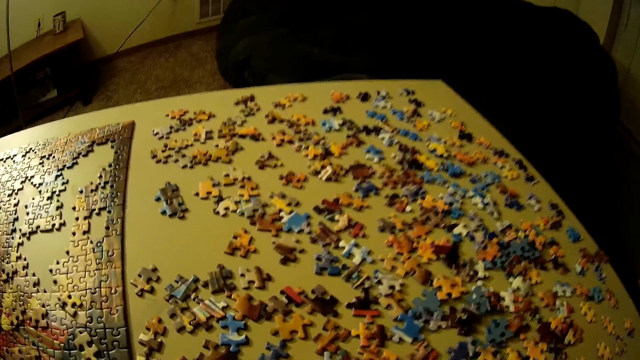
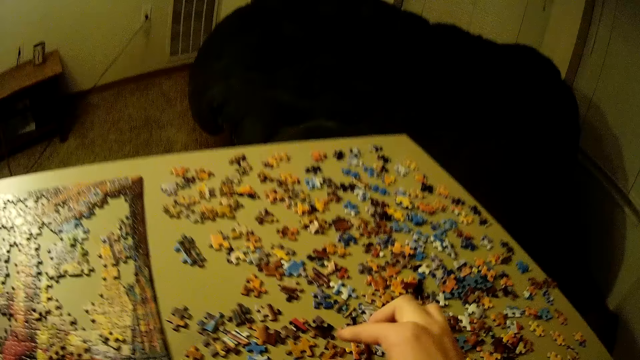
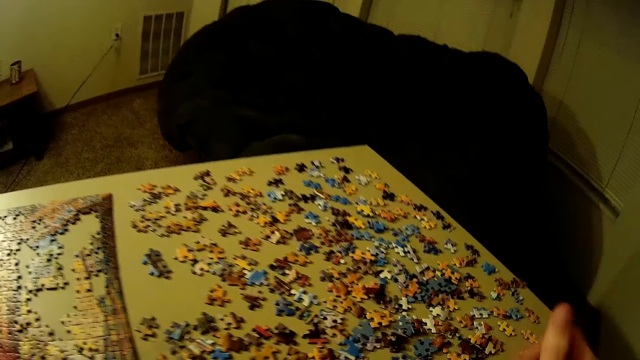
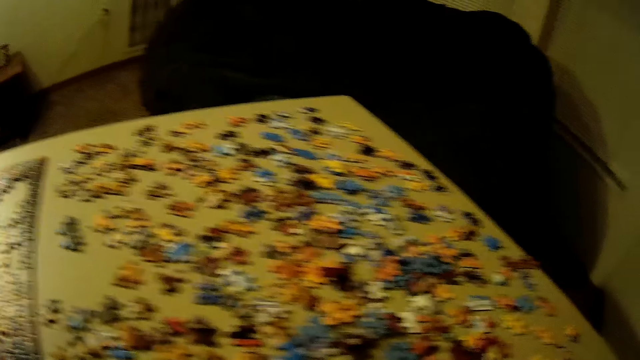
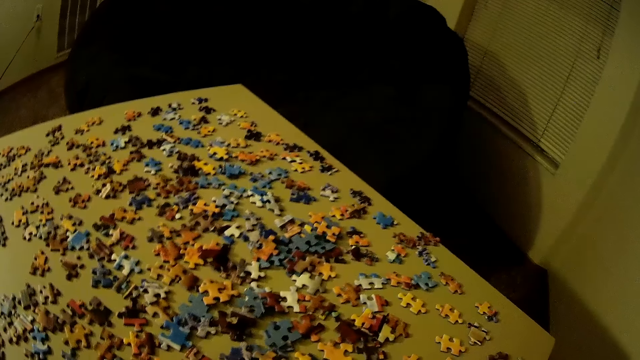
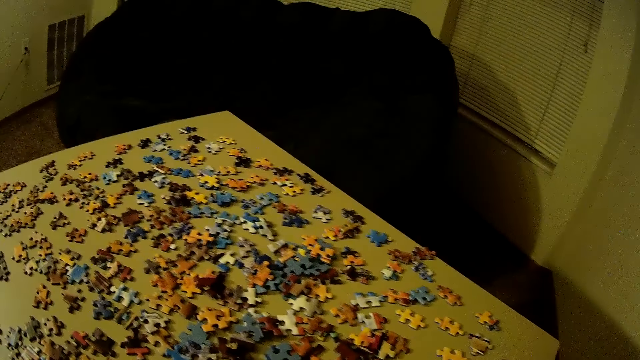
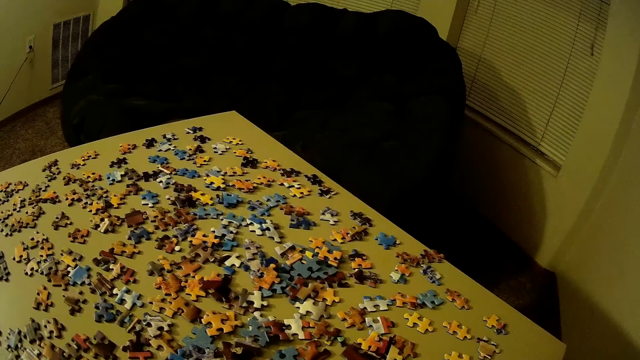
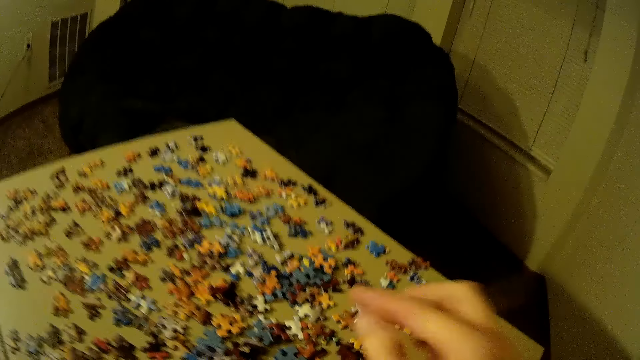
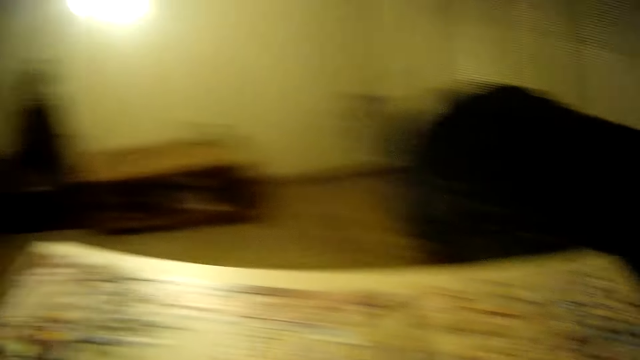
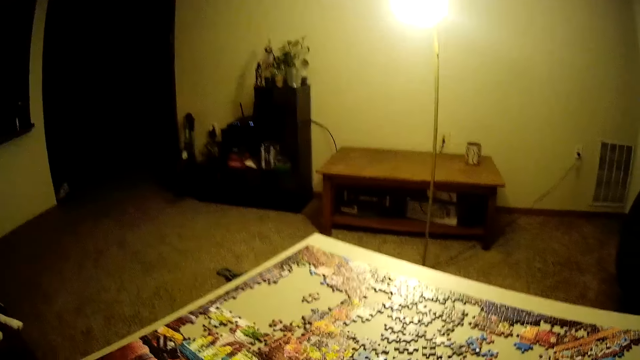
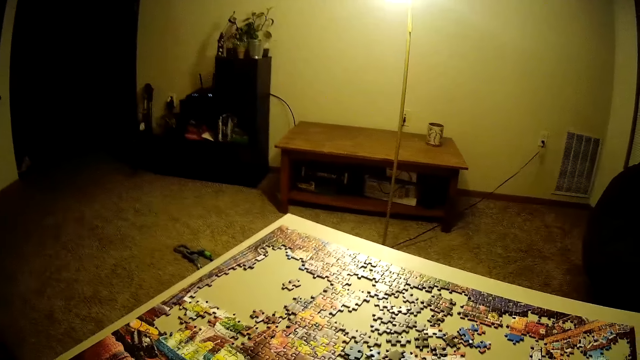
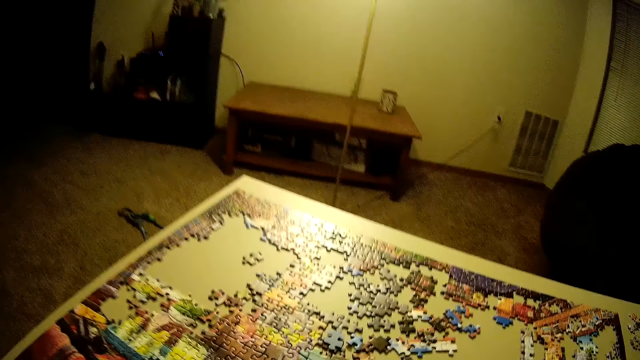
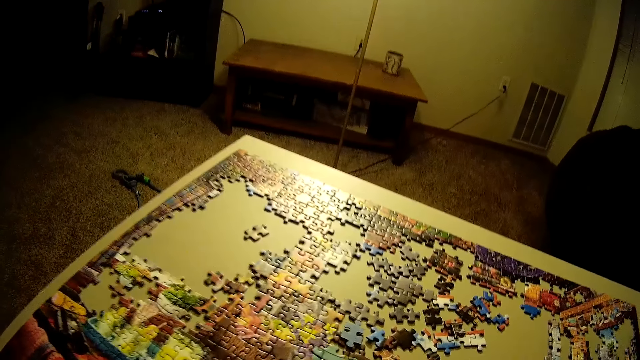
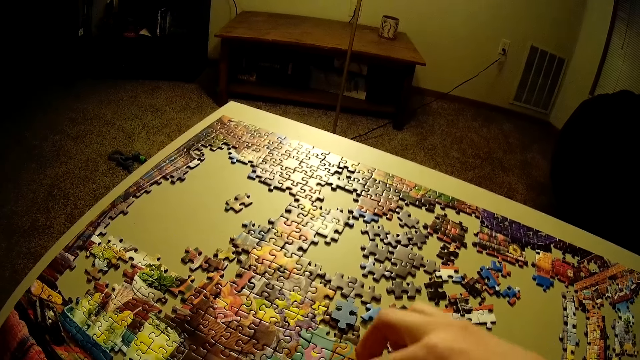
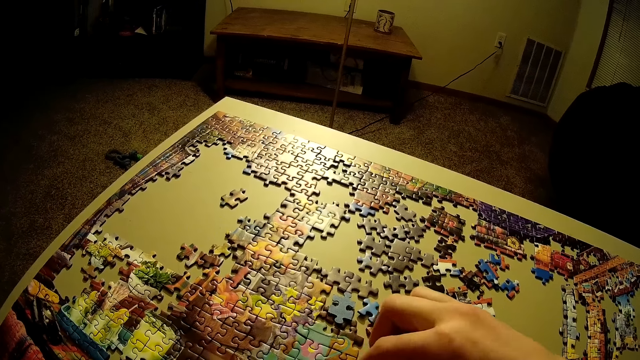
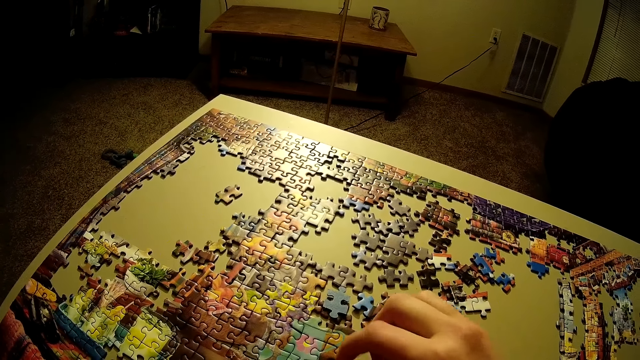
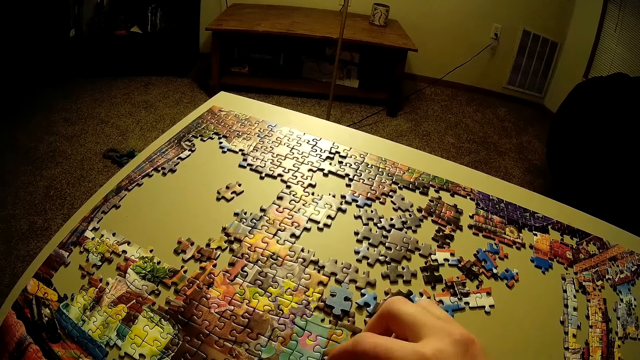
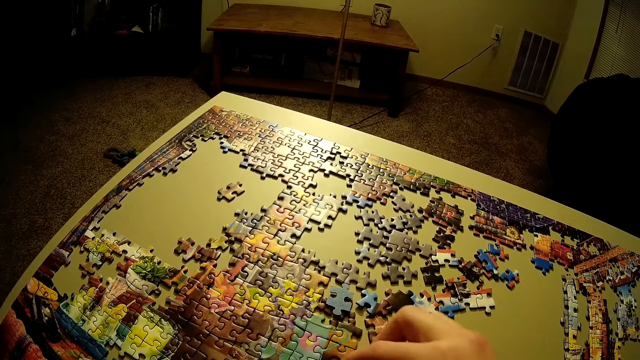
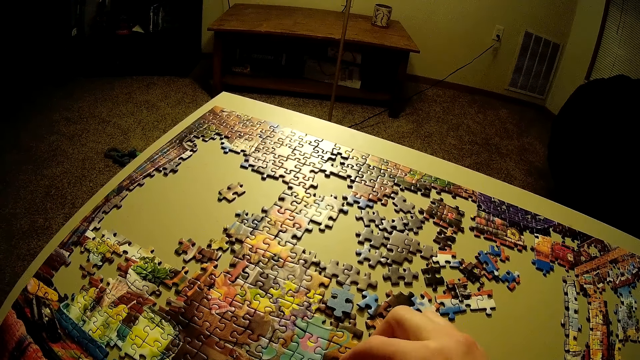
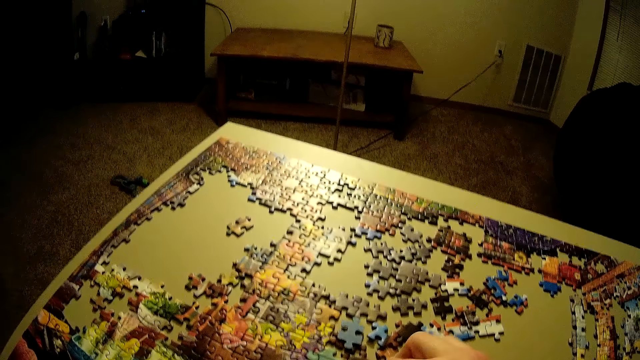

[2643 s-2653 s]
The camera wearer holds a puzzle piece with her hand. She moves her hand towards her. She looks around. She picks up a piece of the puzzle. She places the puzzle piece on the puzzle.

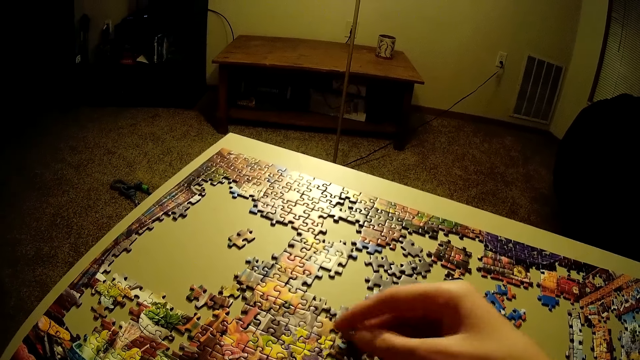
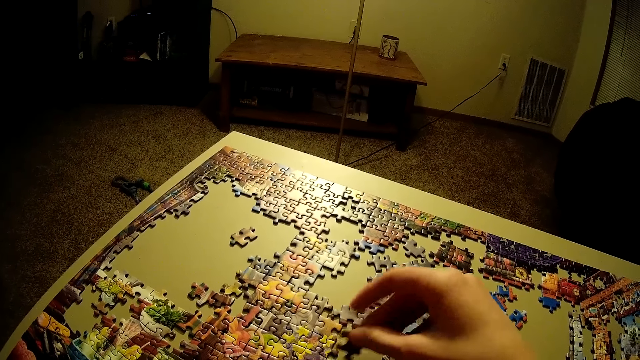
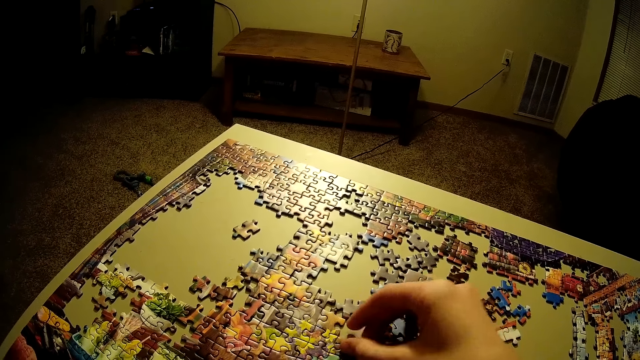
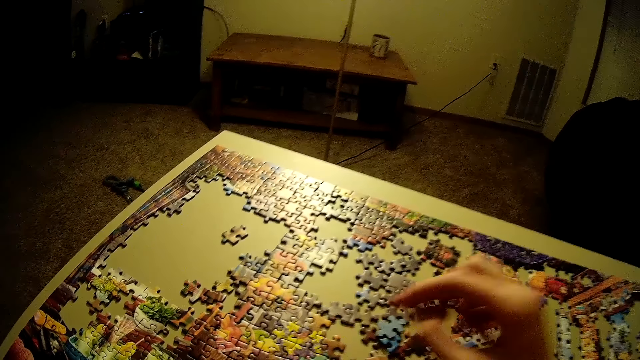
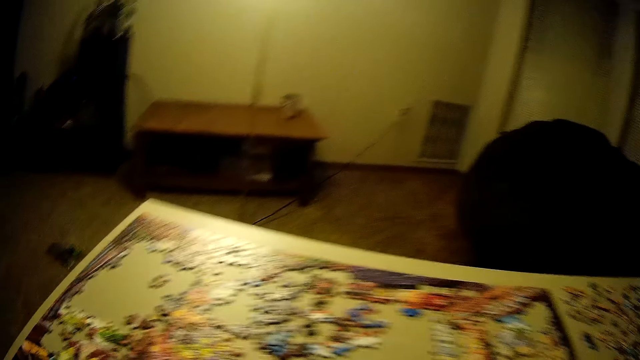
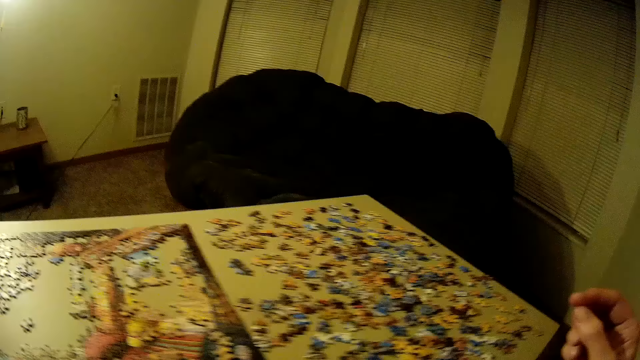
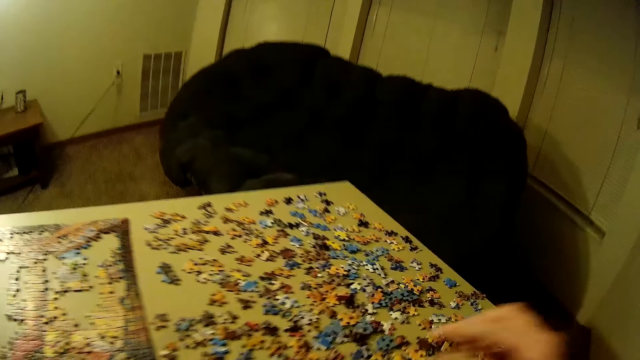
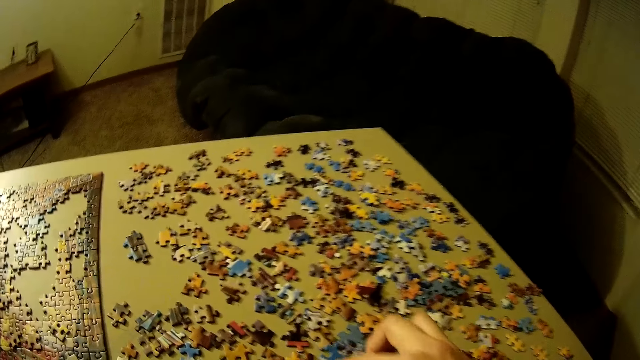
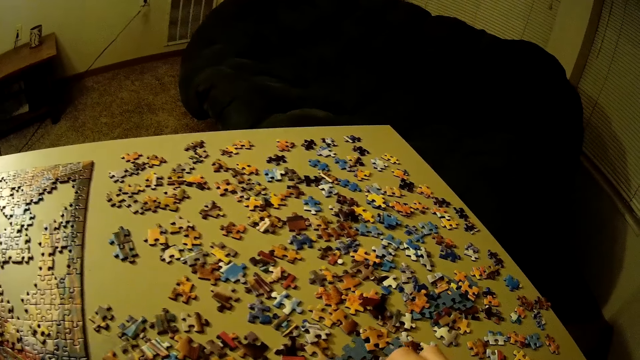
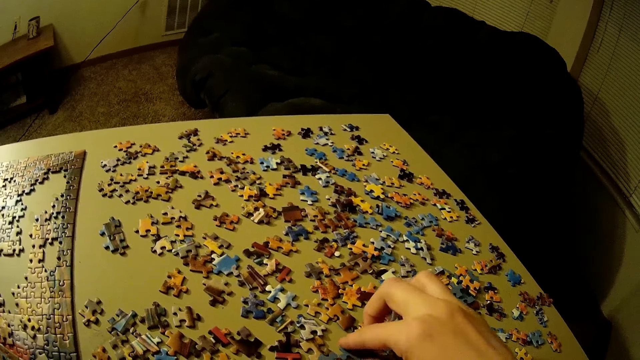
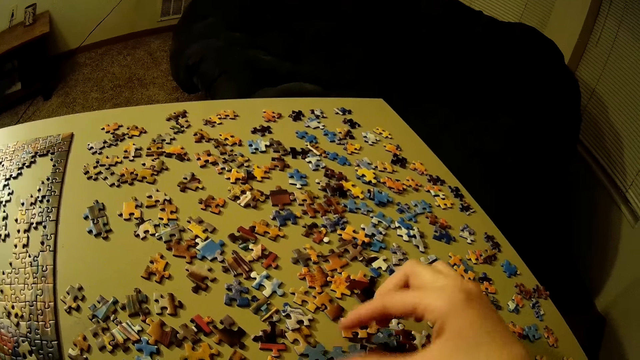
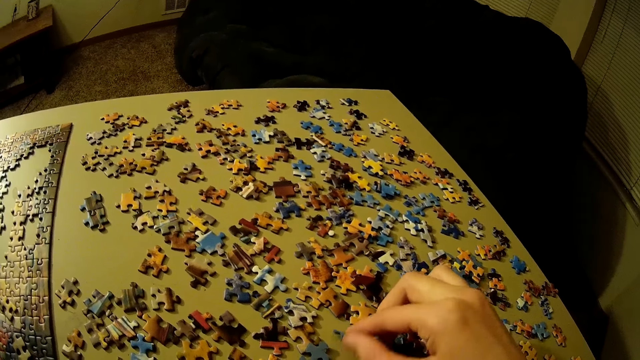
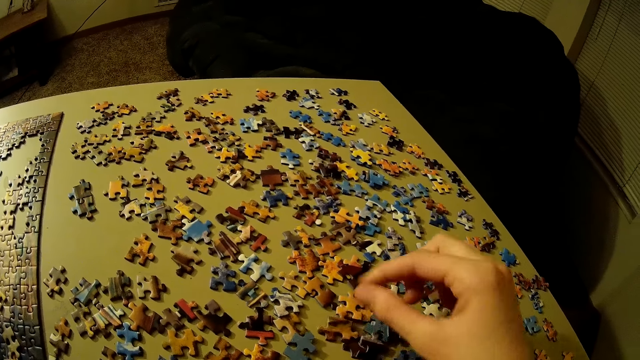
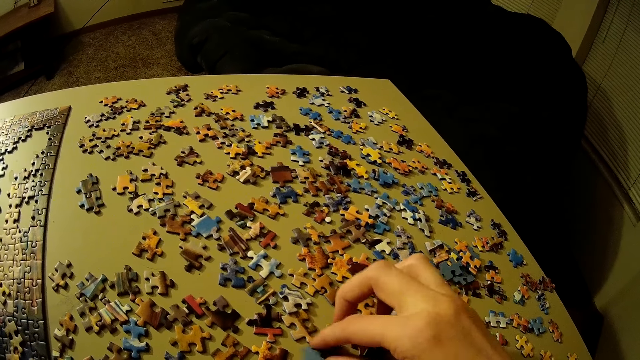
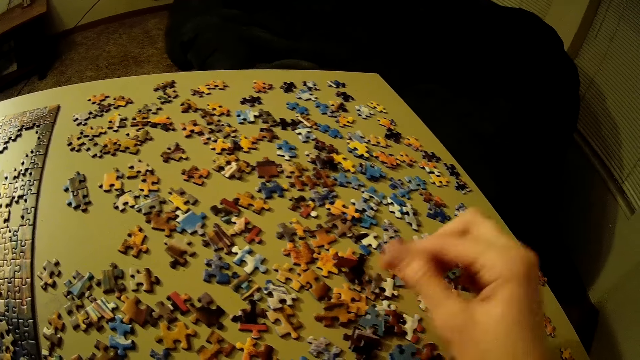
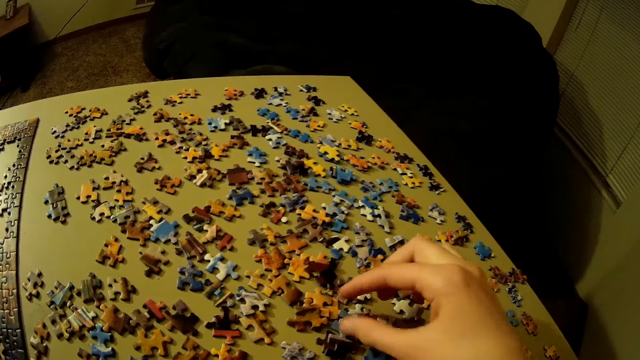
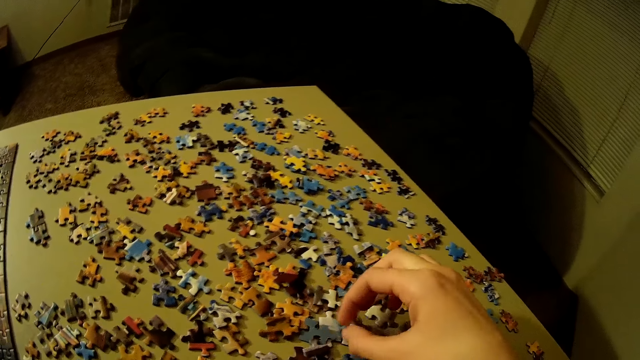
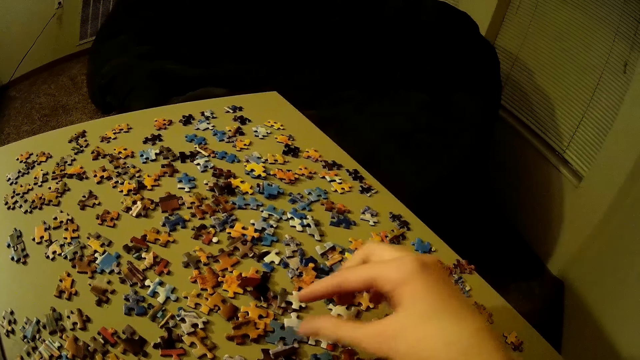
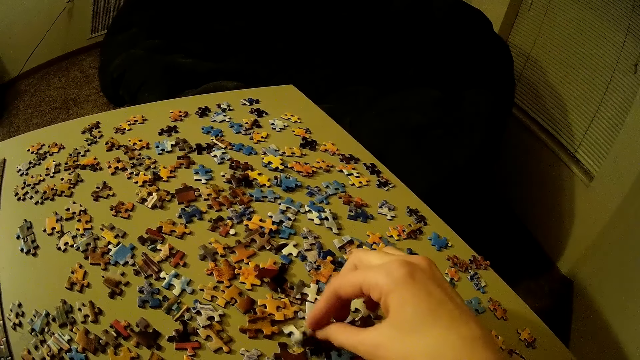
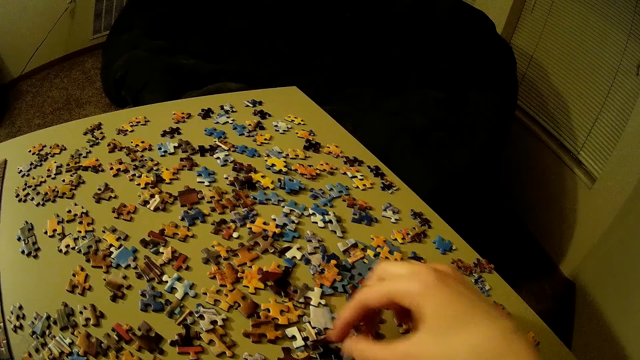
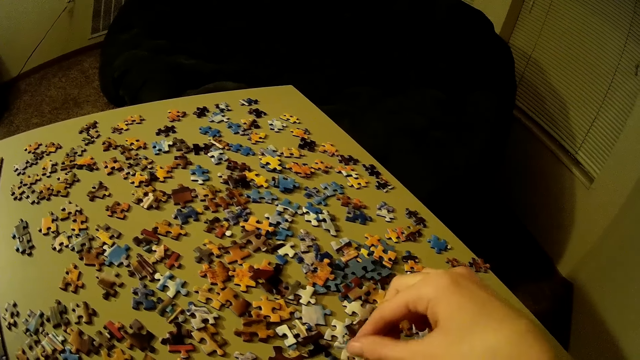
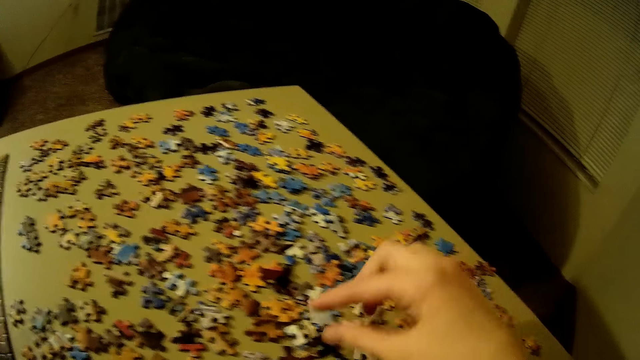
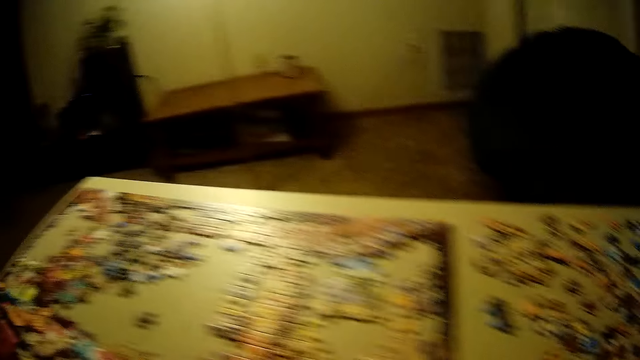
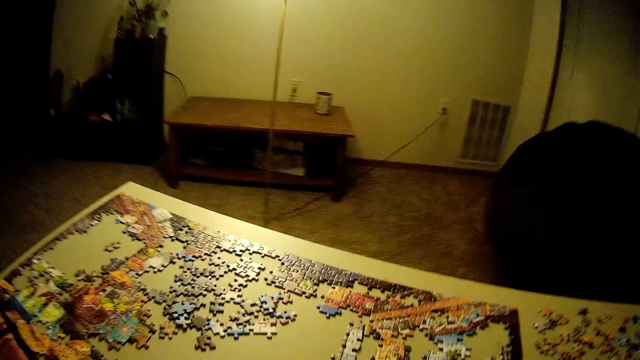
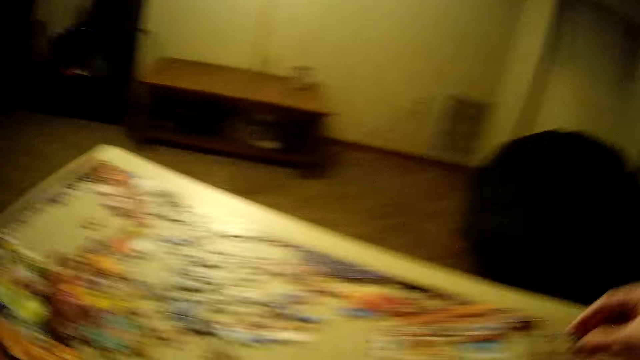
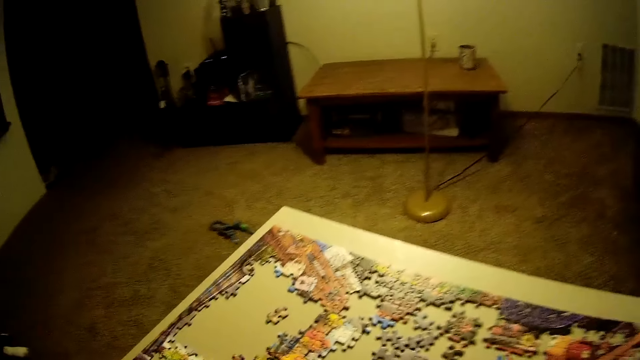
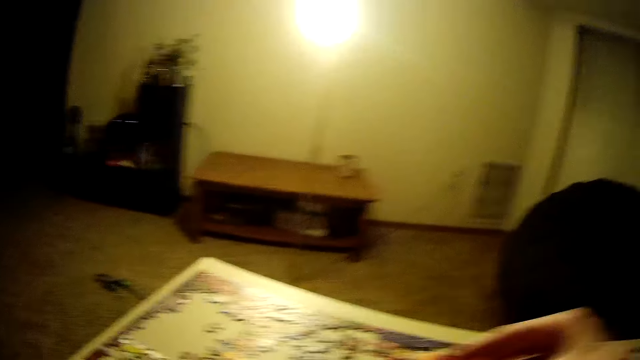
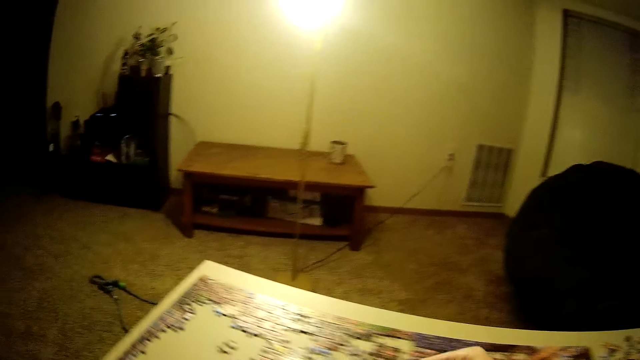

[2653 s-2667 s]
The camera wearer moves her hand towards her. She holds up a piece of the puzzle. She scatters the pieces around. She picks up a piece of the puzzle. She moves her hand towards the puzzle piece. She places the puzzle piece on the puzzle.
